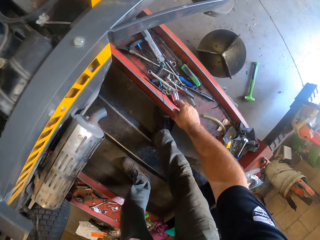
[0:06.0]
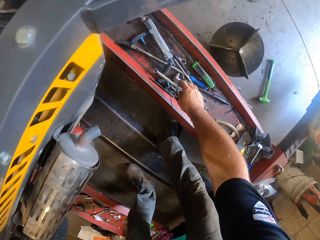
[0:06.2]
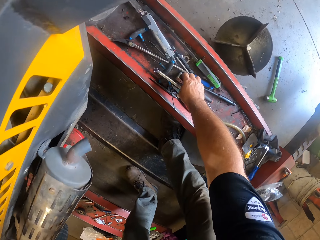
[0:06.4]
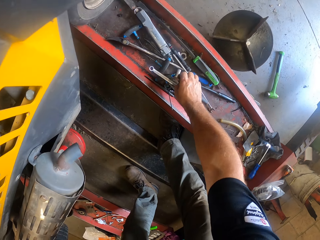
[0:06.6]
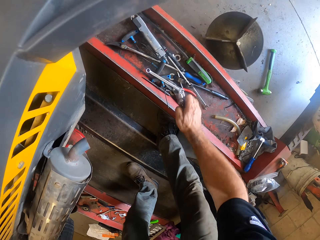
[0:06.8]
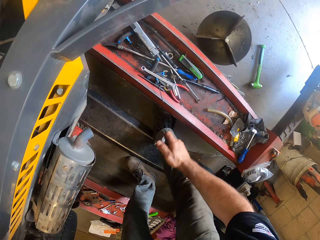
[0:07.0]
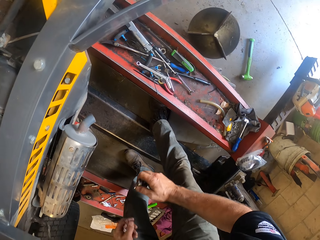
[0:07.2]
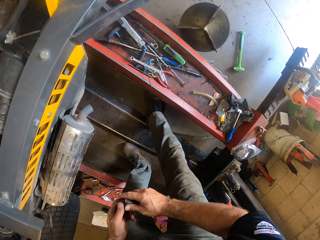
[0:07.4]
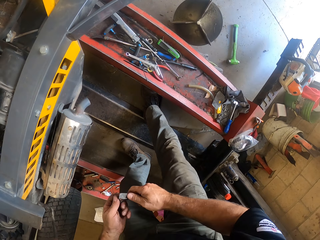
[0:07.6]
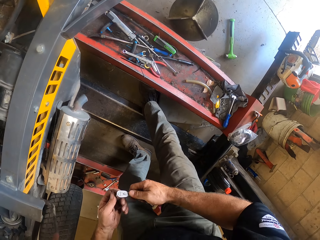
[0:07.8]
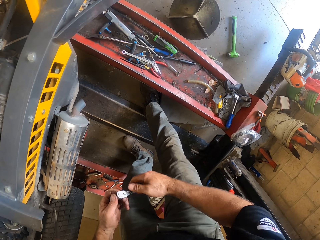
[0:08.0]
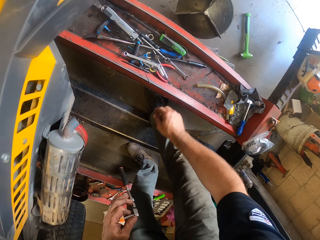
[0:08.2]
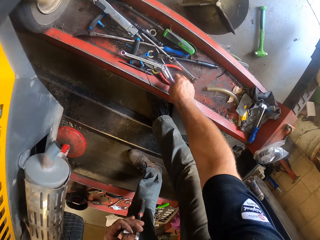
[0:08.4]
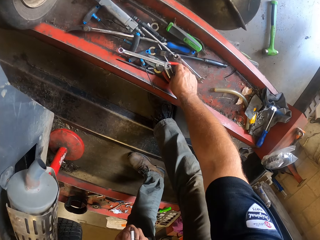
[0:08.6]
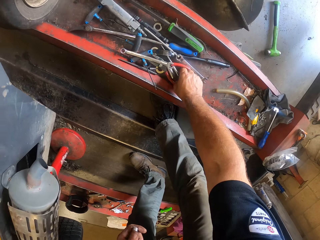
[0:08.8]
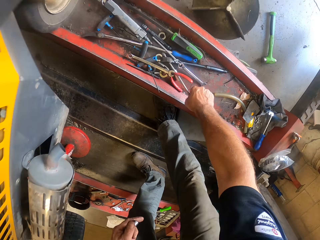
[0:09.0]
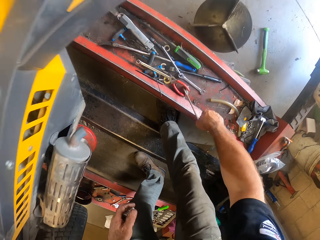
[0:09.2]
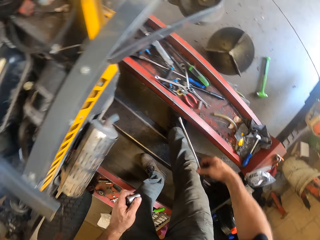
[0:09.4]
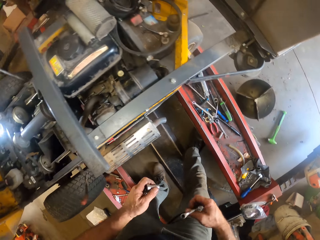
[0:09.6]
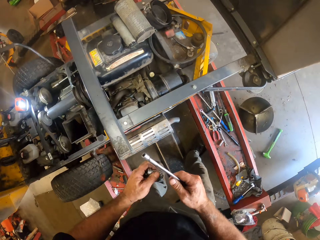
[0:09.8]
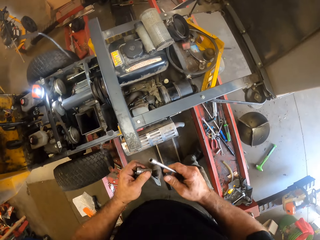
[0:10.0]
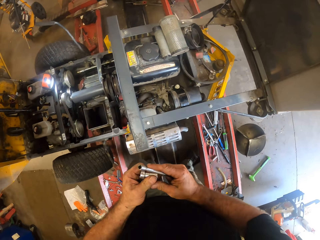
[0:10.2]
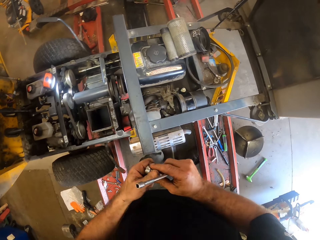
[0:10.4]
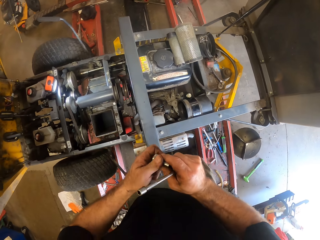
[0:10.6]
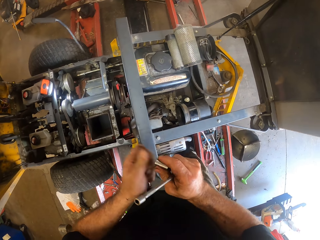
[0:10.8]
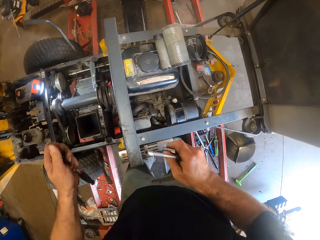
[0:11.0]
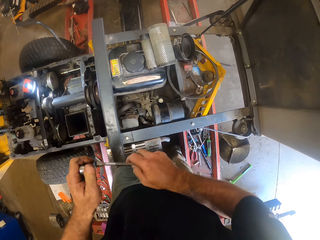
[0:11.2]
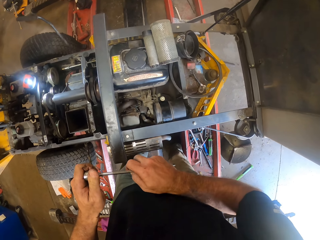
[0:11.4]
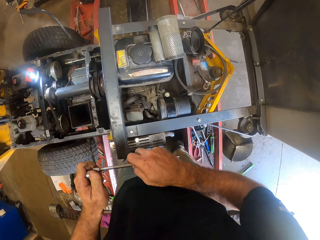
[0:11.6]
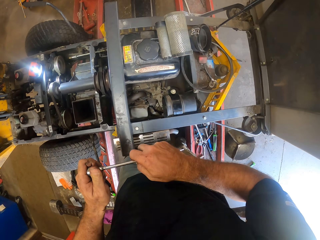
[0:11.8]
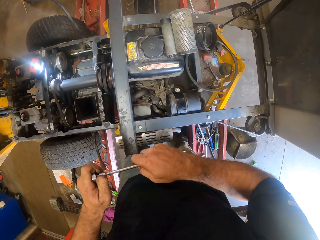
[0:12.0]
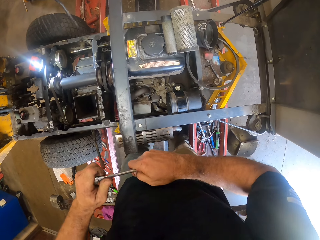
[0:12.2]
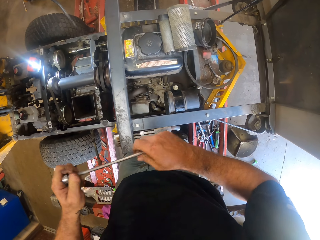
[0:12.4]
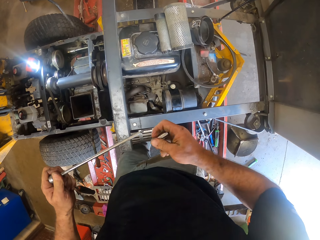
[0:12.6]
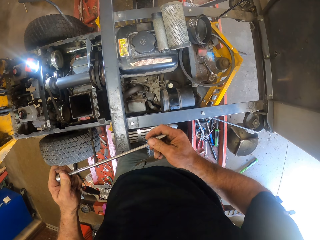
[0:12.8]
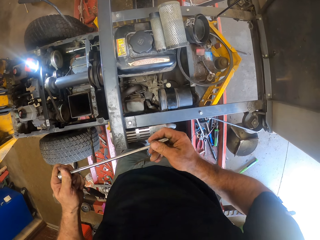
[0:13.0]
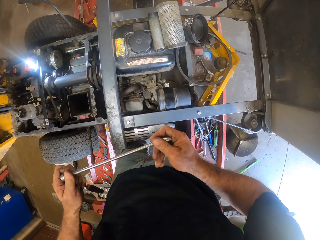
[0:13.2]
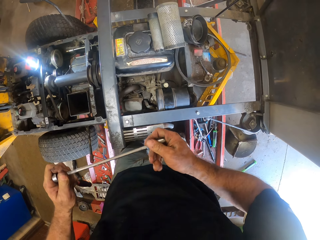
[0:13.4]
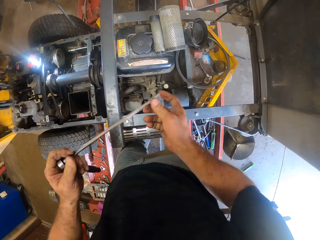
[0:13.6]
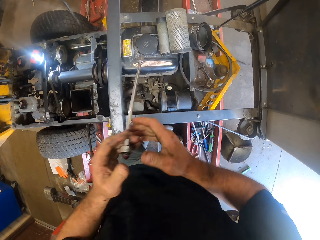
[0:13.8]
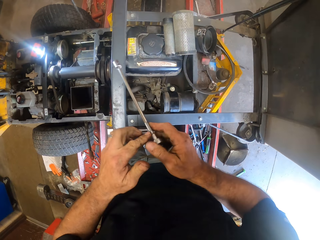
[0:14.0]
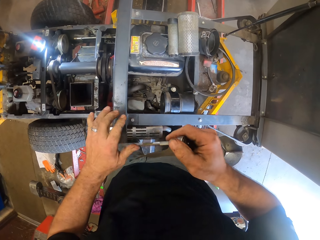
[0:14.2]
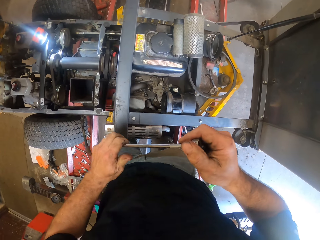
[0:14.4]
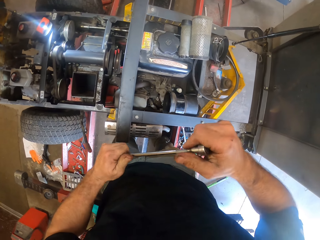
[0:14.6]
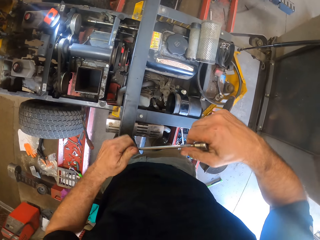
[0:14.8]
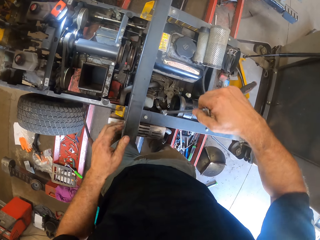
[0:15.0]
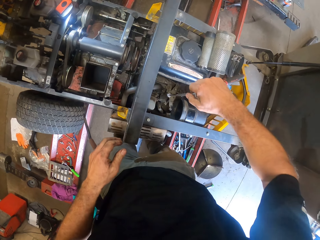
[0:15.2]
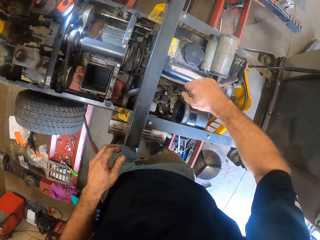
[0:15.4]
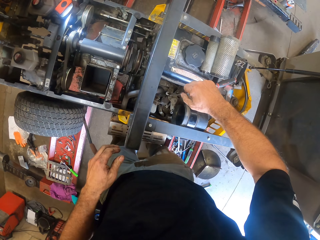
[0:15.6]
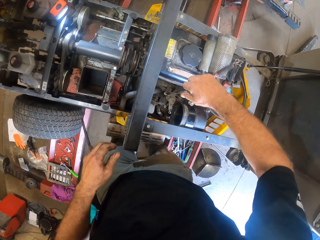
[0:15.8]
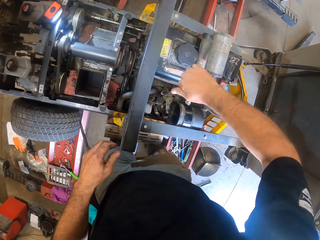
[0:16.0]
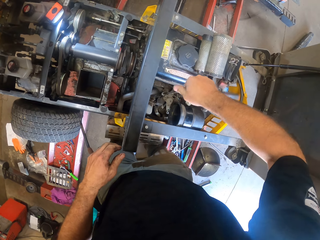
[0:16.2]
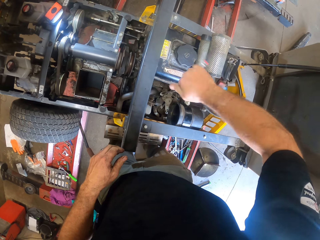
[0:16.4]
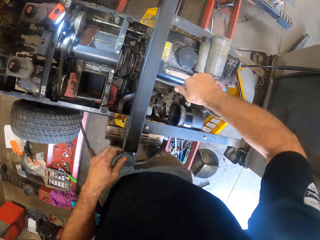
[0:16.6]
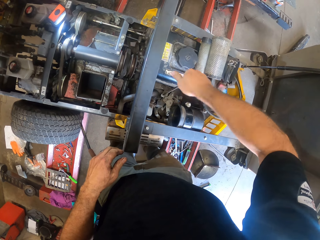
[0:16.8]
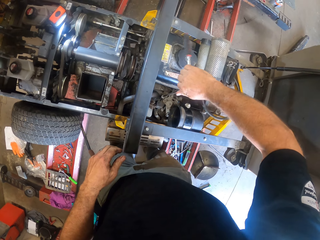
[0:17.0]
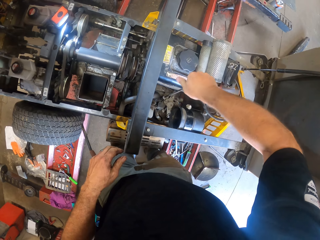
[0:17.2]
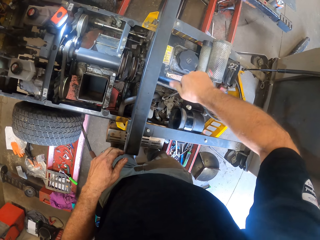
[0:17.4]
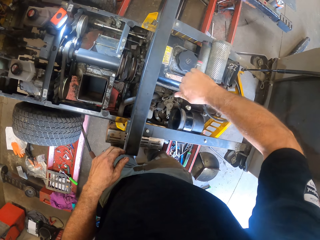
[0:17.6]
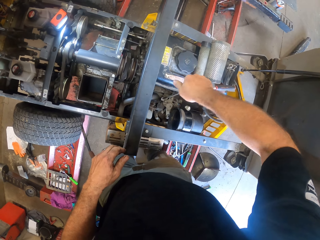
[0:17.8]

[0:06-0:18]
The camera wearer picks up a plug spanner or socket wrench with his right hand. He holds the socket wrench with both hands. He passes the plug spanner to his left hand. He holds the socket wrench with the left hand. He picks up another plug spanner or wrench with his right hand. He holds the wrench. He makes a step. He separates both hands. He adjusts the plug spanners in his hands. He tightens the wrench. He lets go of the wrench from the left hand. He tightens the wrench. He places the wrench on the lawnmower. He tightens the bolt of the lawnmower with the wrench in his hand.

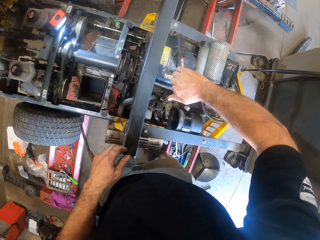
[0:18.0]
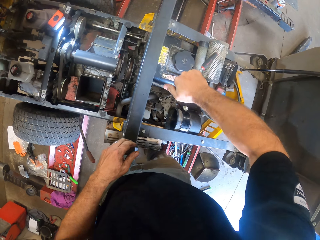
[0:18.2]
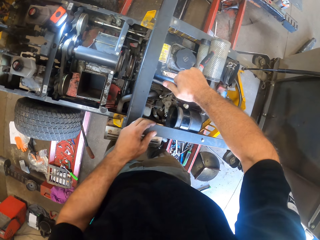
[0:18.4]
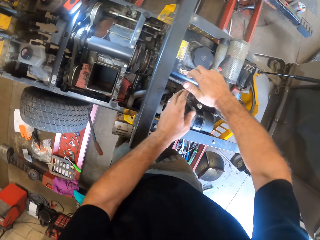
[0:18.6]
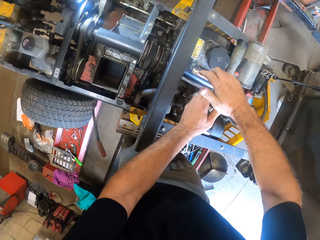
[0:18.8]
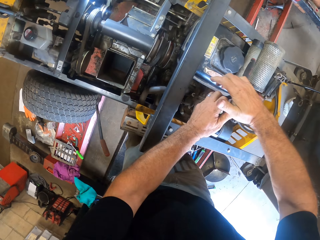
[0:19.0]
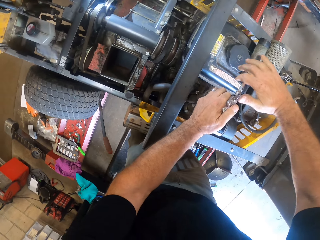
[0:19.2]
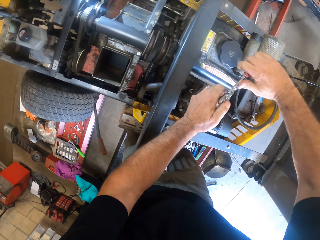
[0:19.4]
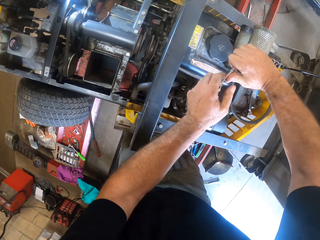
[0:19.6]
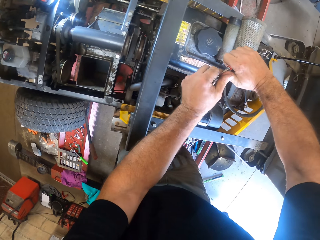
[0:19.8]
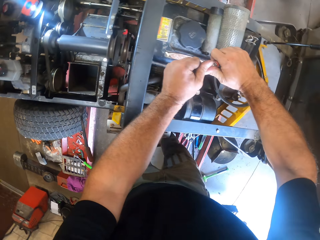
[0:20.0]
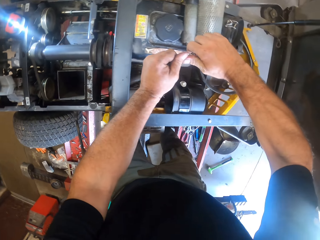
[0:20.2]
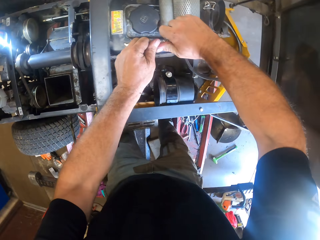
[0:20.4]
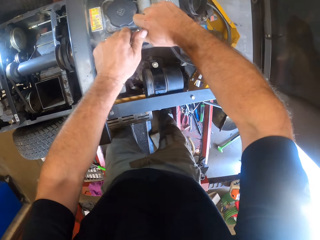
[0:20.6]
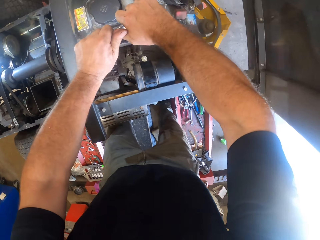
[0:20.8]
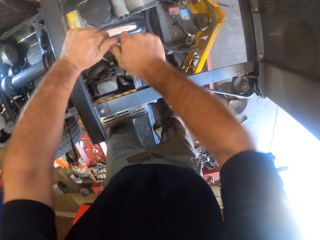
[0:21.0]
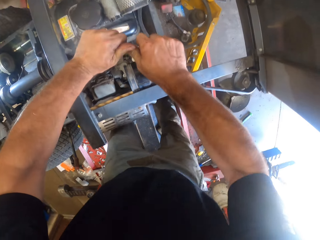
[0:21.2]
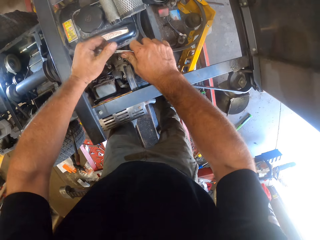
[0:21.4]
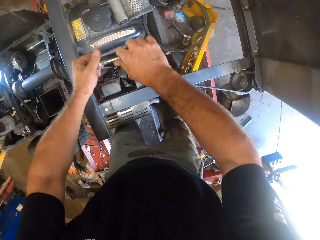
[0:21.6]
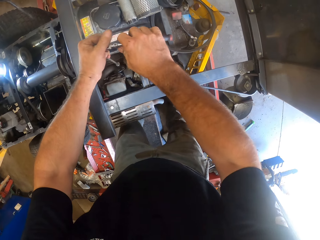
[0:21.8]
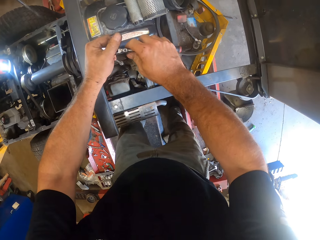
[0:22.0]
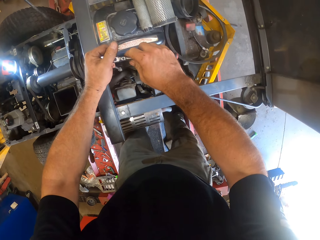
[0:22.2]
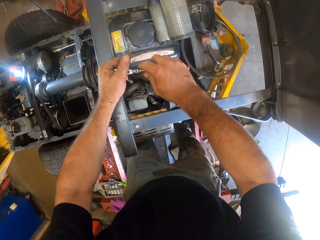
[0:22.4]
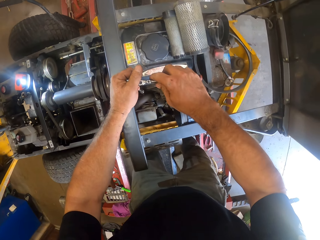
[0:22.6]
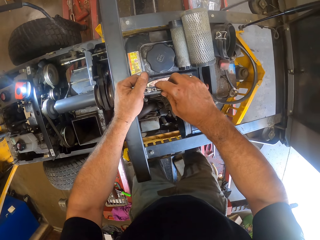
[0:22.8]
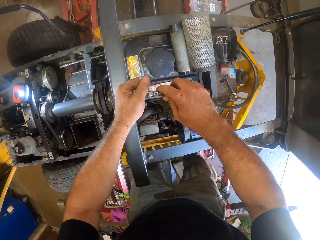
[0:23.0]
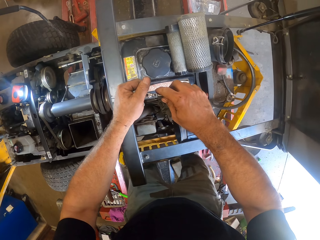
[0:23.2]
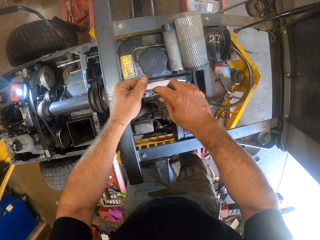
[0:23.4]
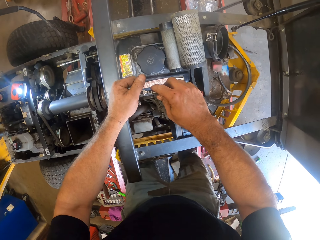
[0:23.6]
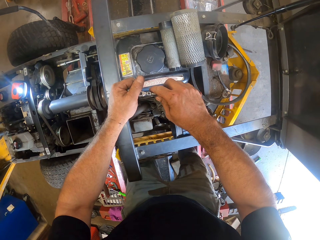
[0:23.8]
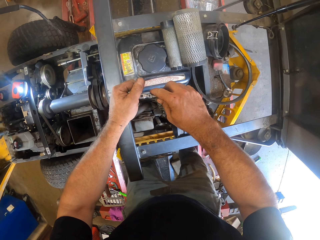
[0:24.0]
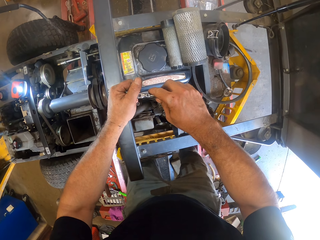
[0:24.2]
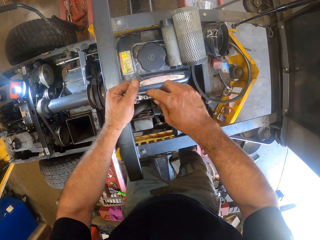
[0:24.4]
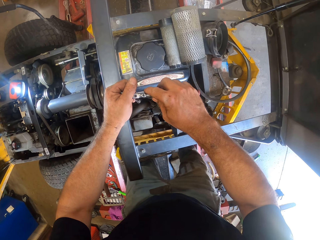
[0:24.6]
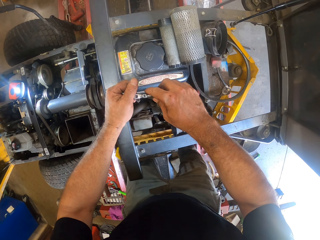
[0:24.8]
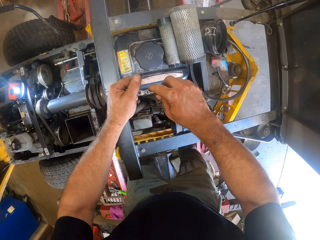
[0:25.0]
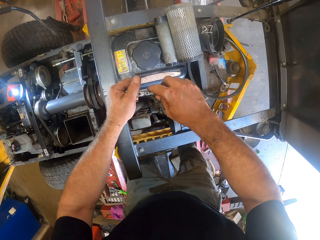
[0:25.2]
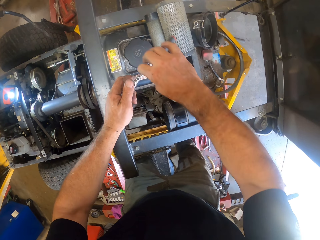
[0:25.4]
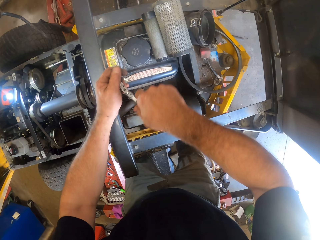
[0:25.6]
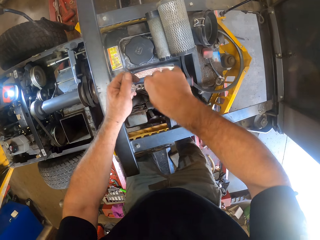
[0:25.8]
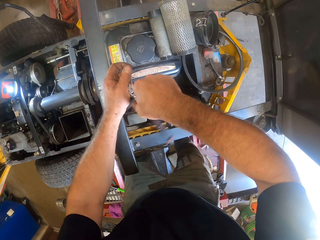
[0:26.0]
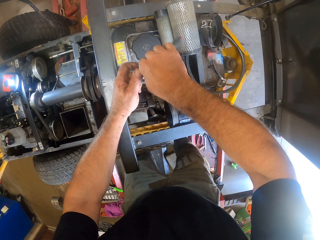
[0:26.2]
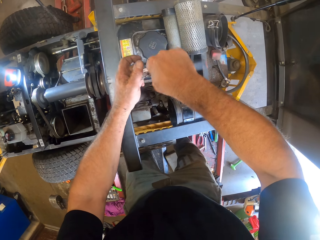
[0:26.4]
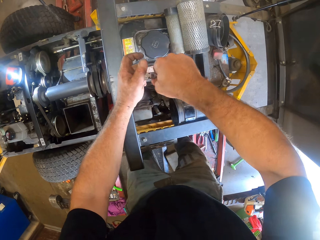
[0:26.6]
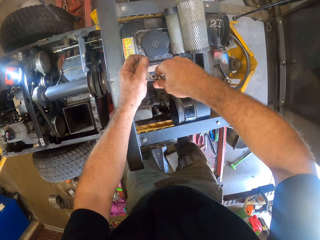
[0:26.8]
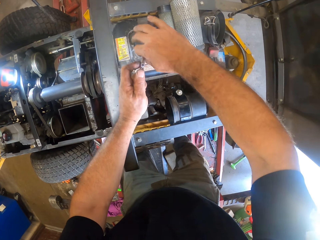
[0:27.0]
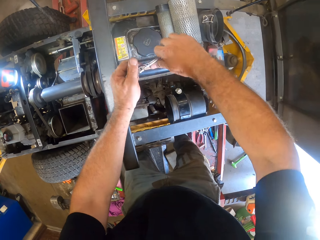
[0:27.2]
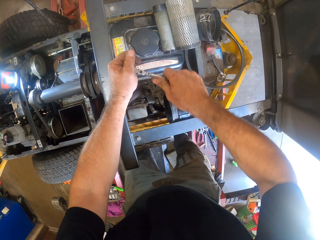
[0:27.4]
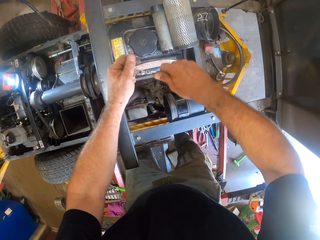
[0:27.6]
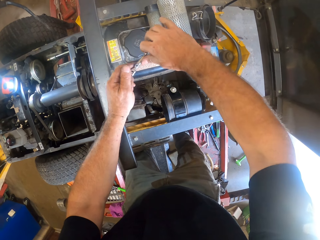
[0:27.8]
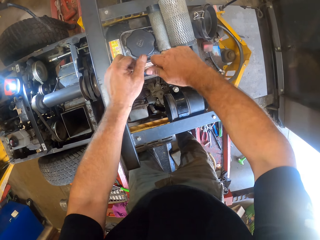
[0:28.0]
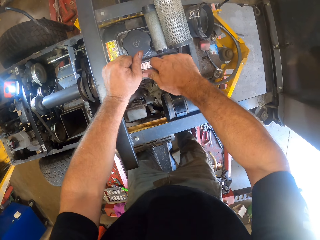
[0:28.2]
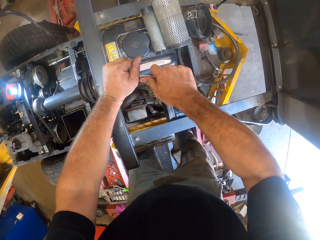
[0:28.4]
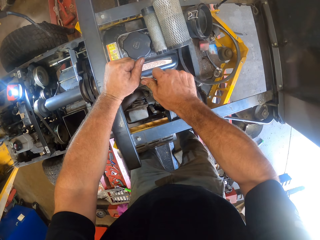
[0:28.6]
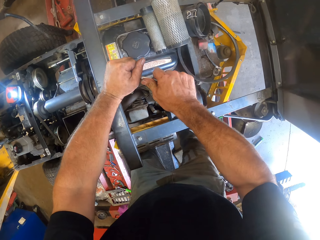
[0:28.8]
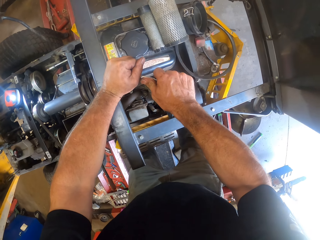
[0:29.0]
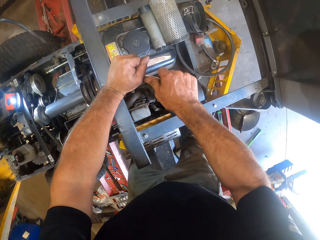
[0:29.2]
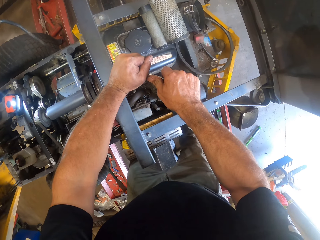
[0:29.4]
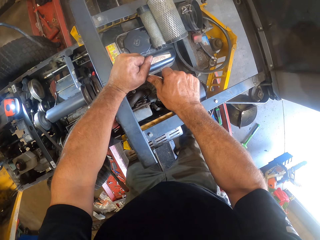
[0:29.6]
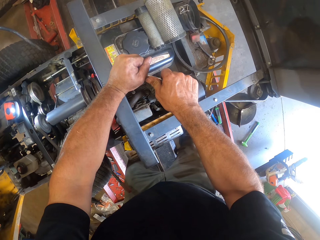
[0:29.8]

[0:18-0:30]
The camera wearer holds the wrench with both hands. They tighten the bolt of the lawnmower with the wrench. They lift the wrench. They tighten the bolt of the lawnmower with the wrench.
